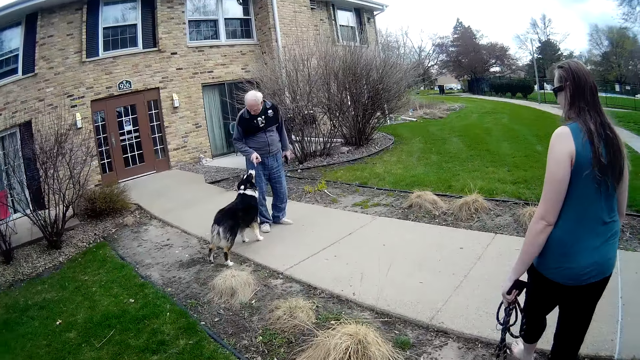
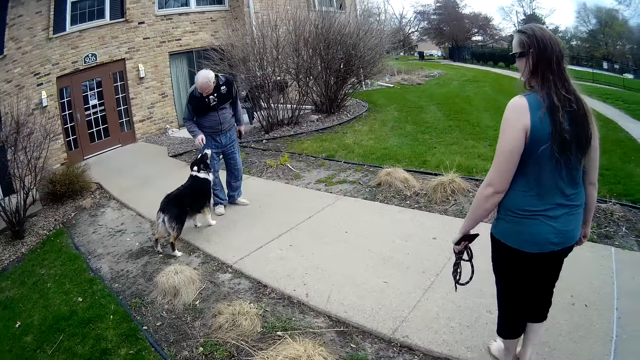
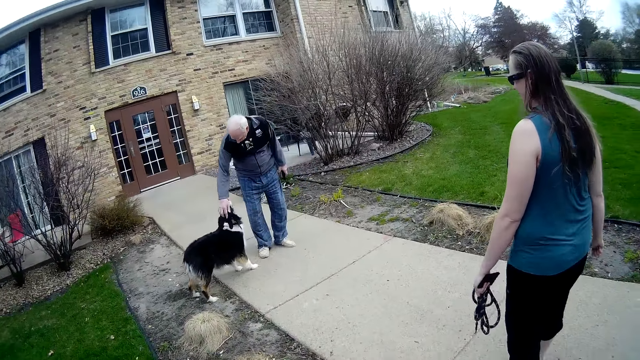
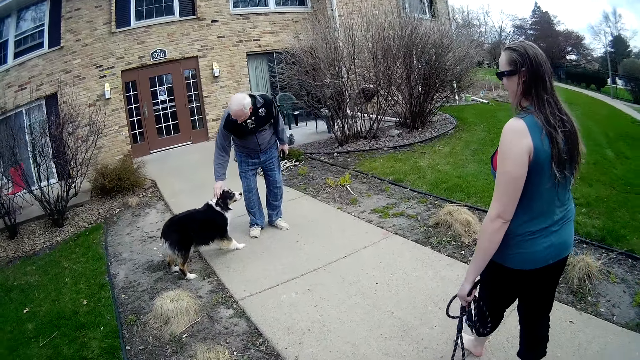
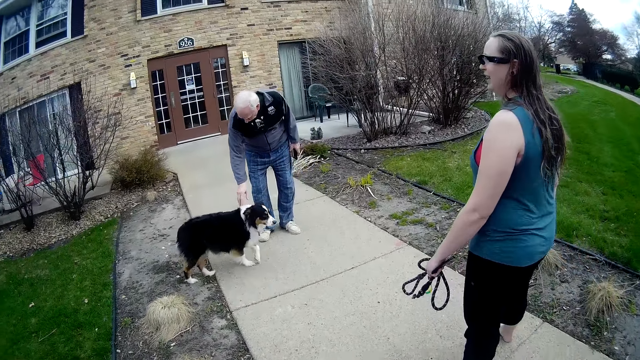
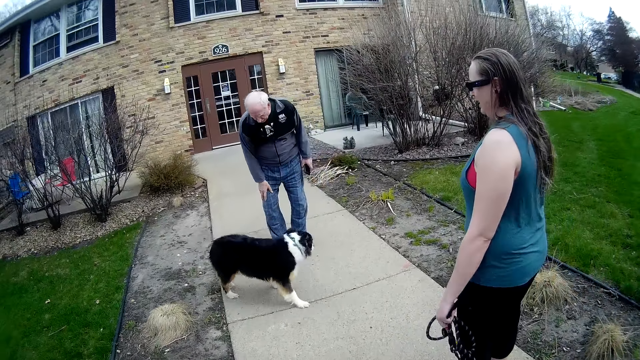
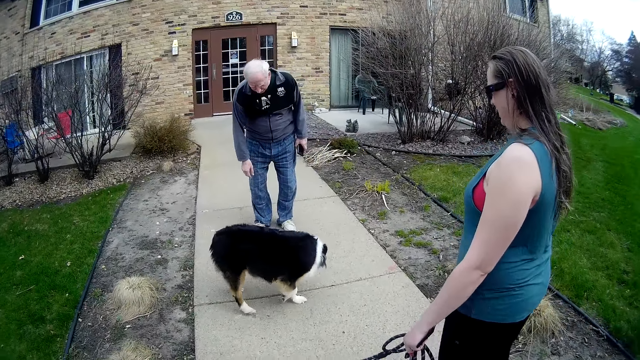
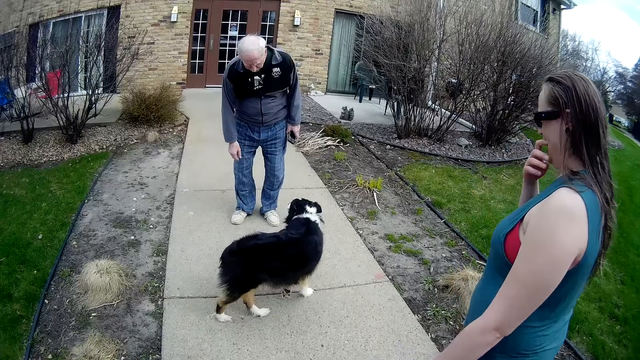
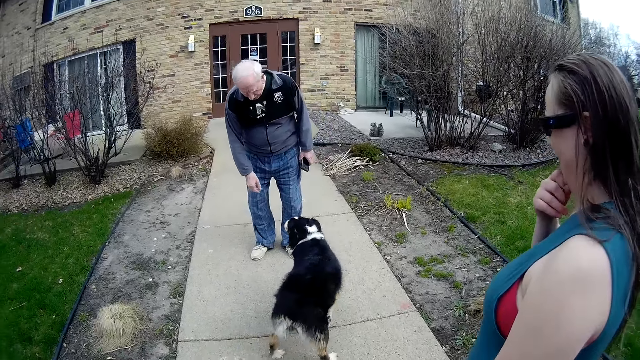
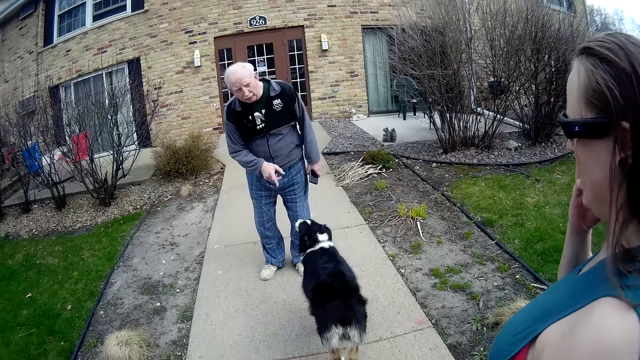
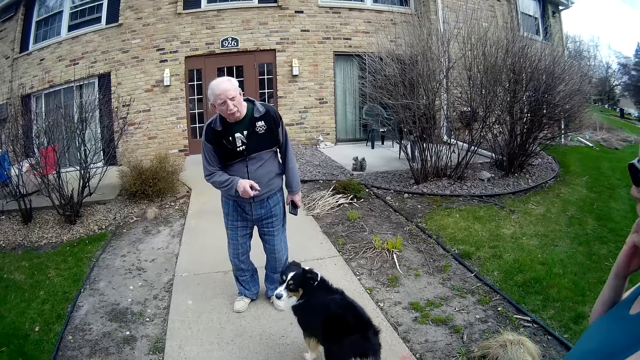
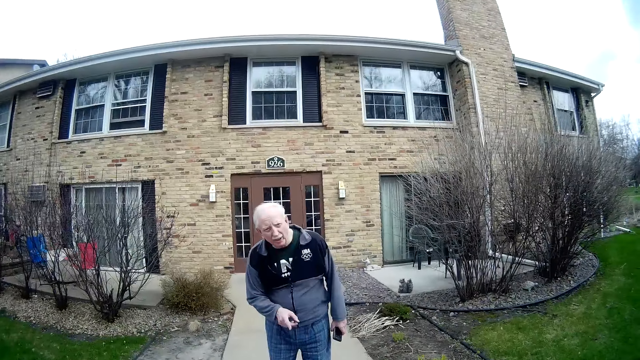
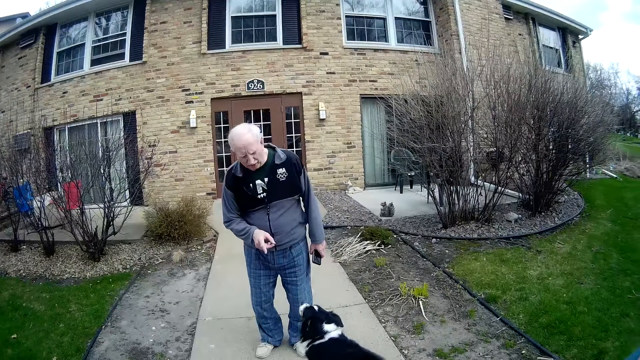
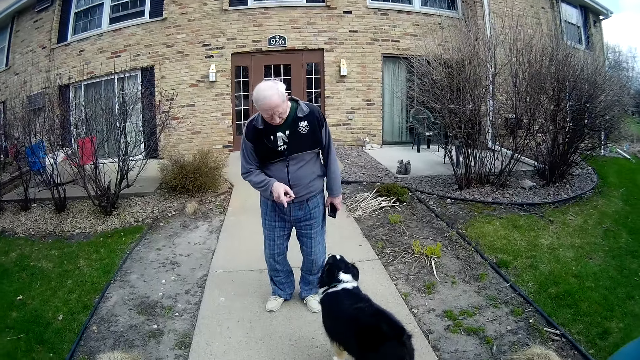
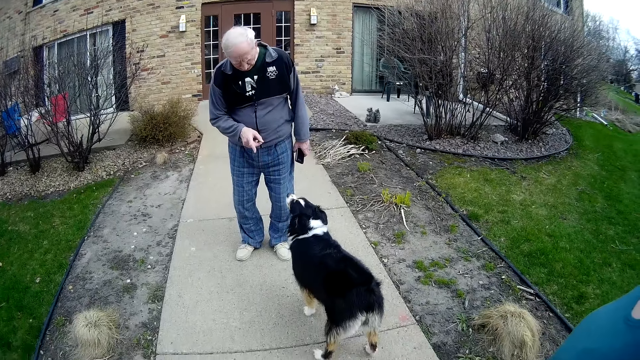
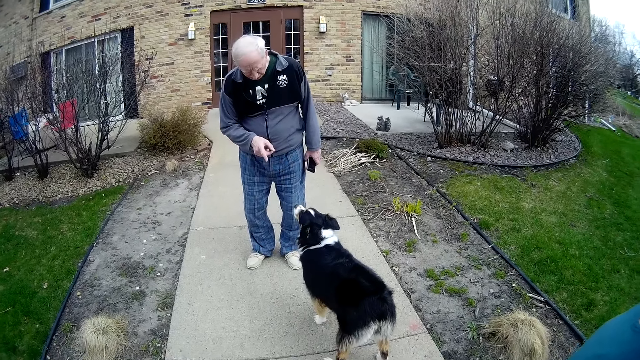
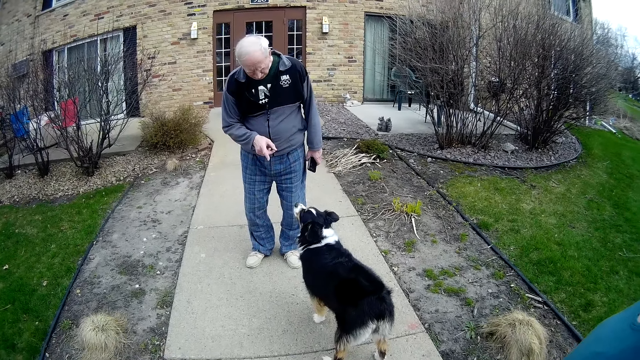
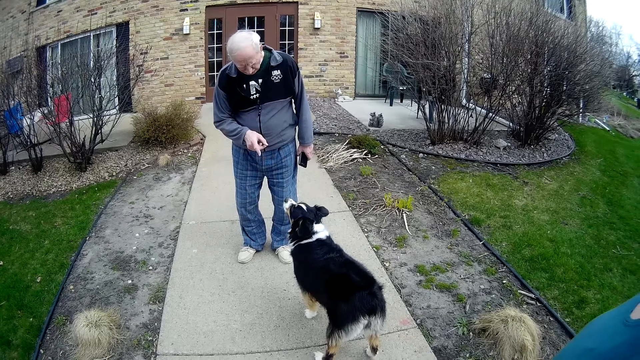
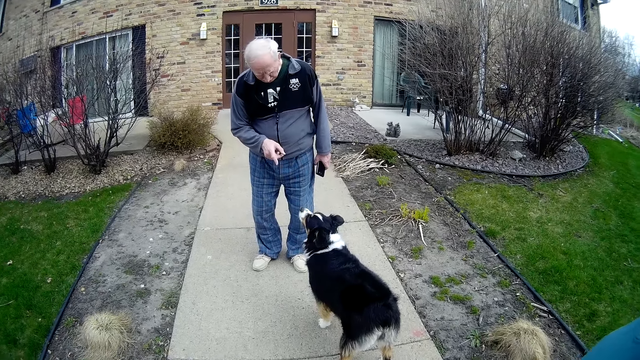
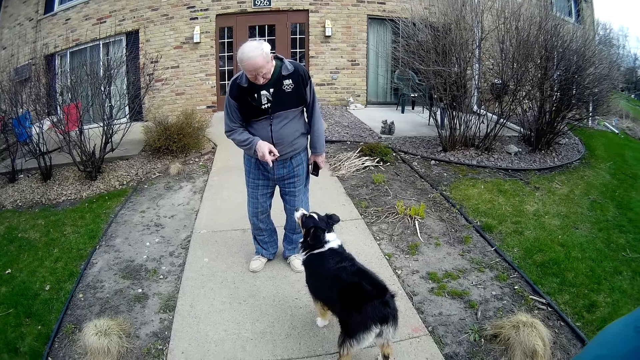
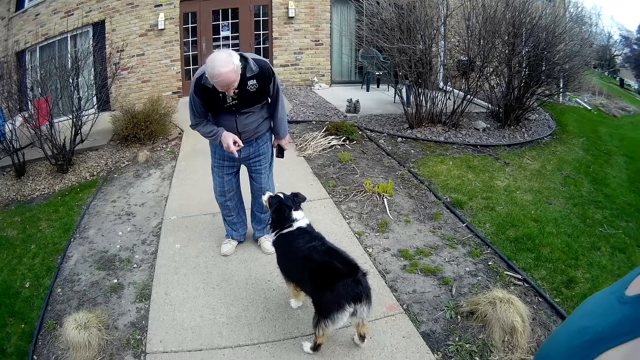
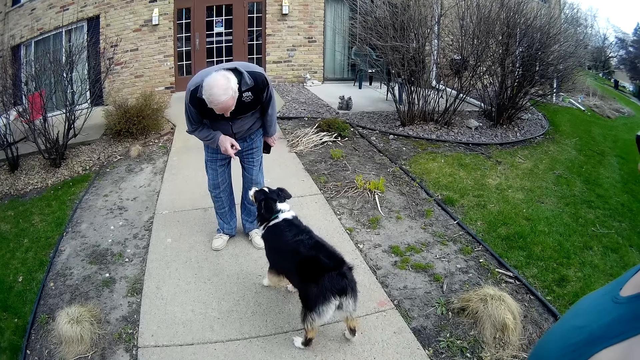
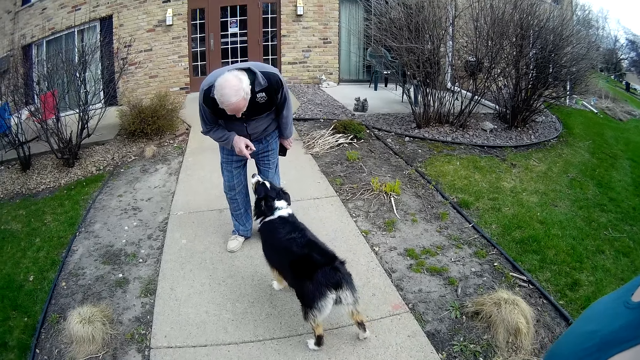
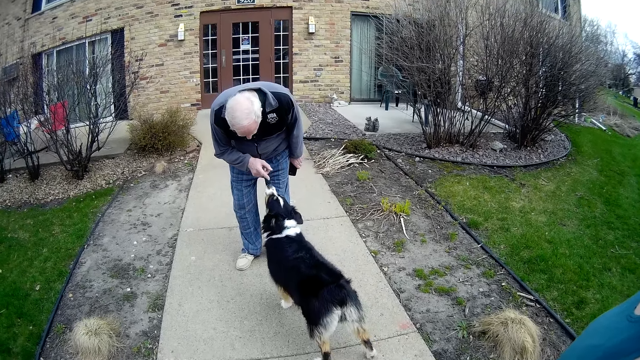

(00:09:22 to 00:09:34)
A man touches a dog on its head. The camera wearer interacts with a person.

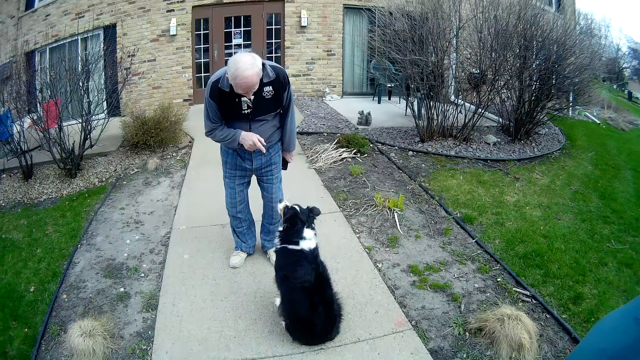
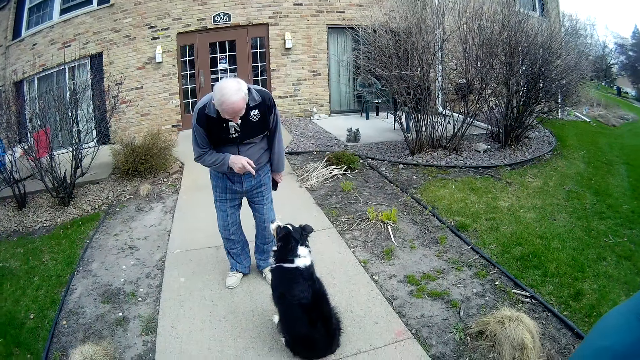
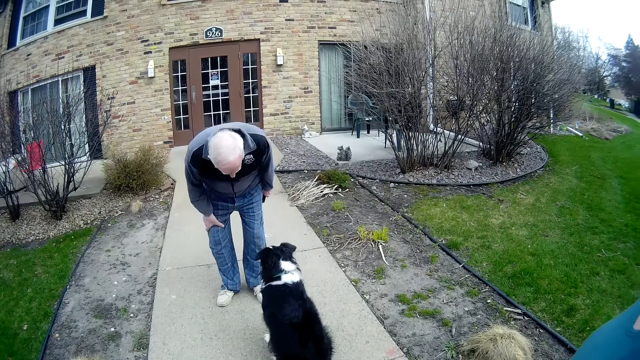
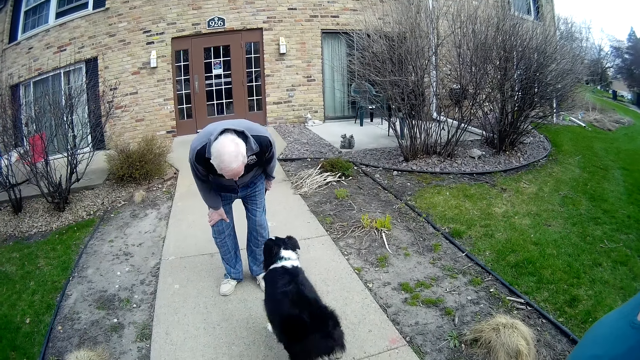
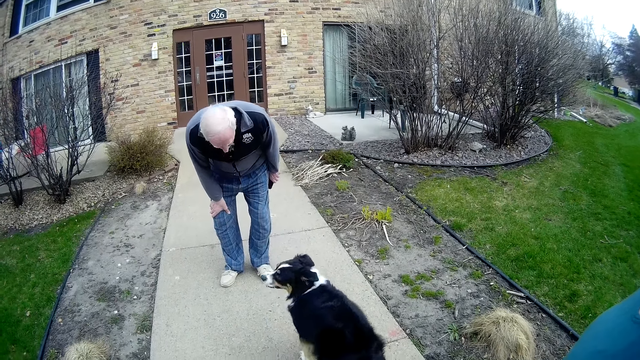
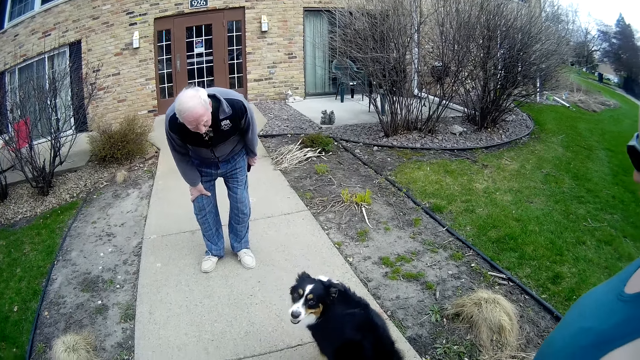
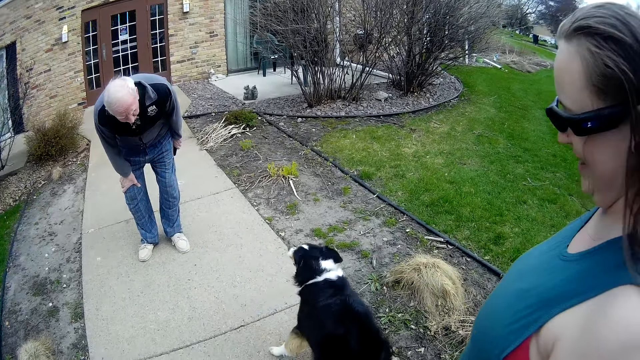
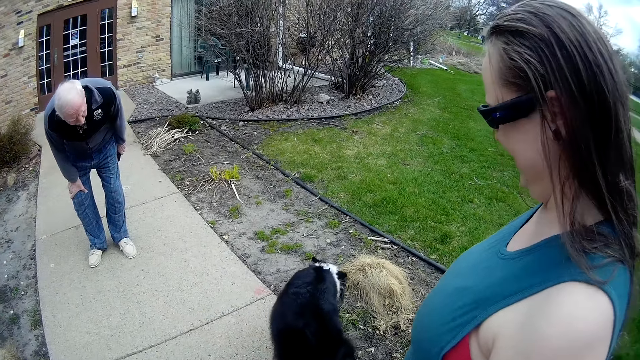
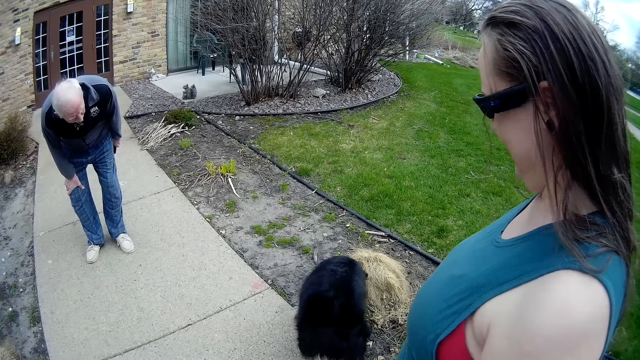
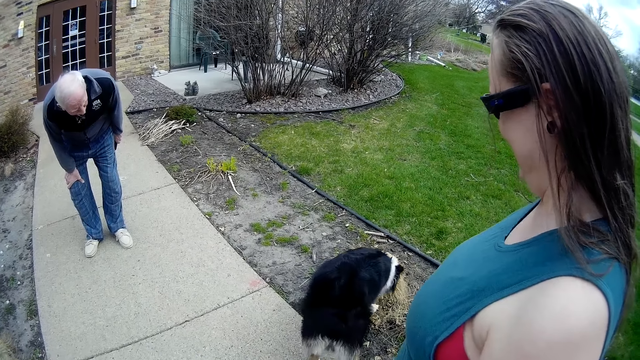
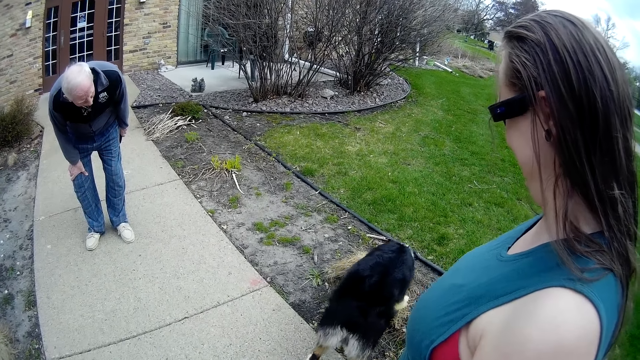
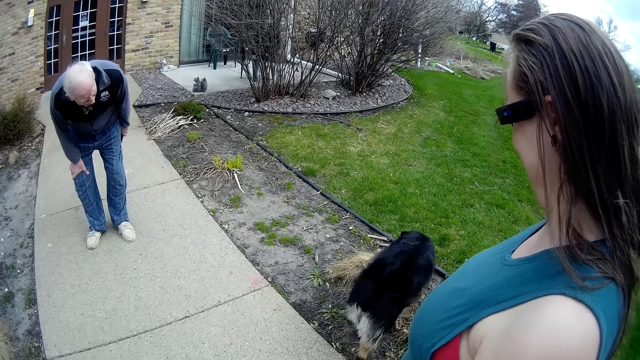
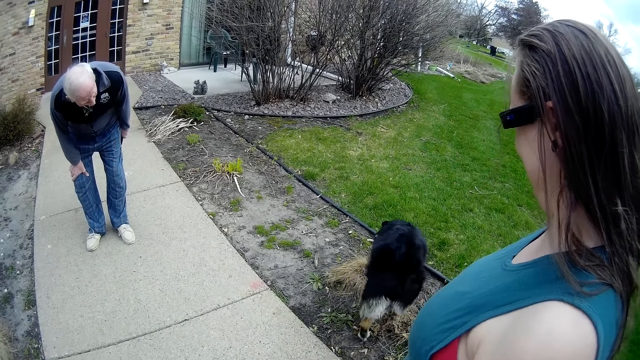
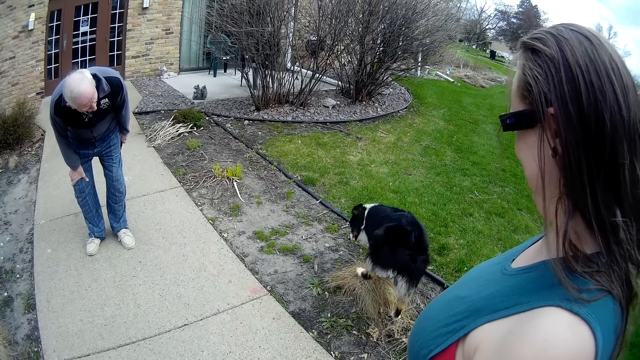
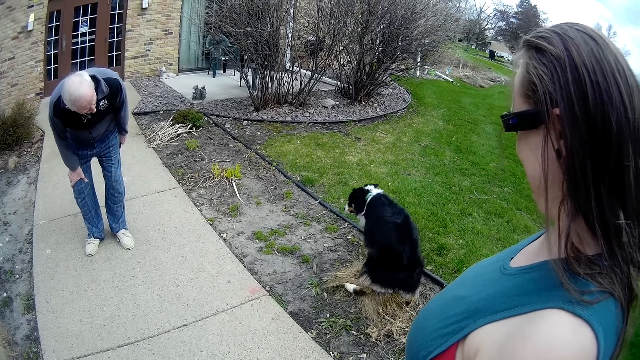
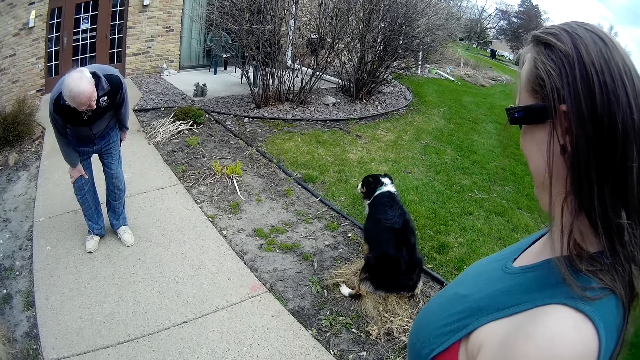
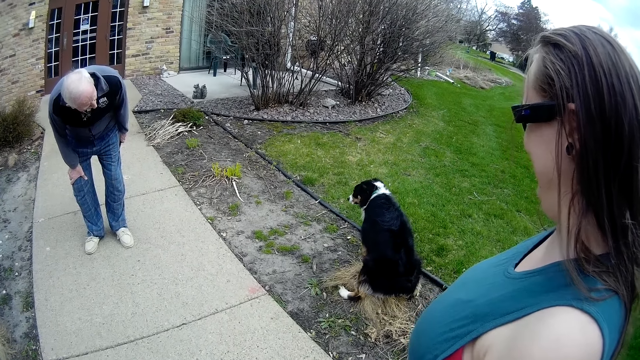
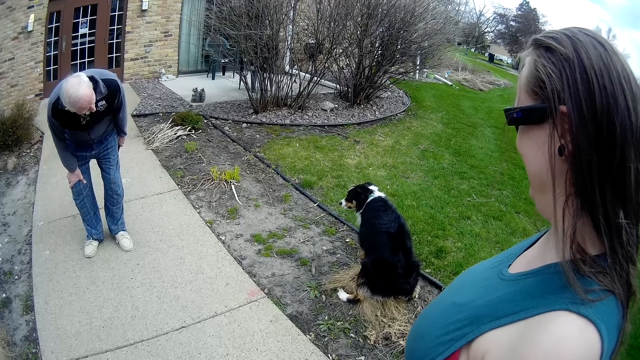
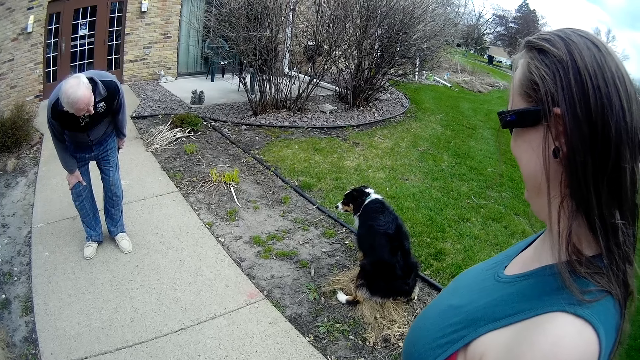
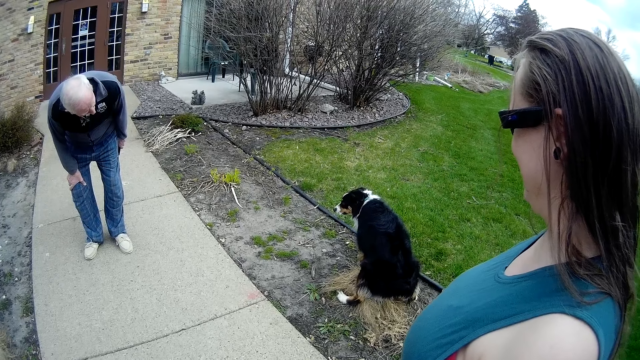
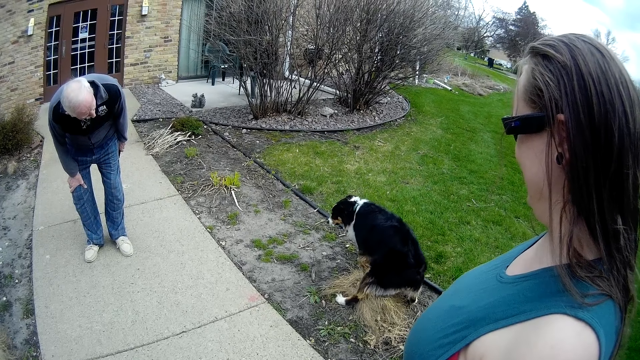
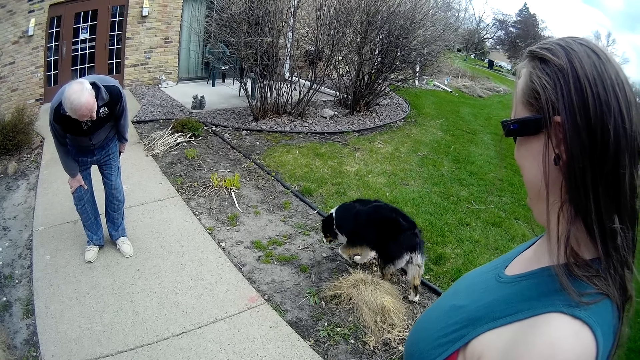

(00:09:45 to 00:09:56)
The camera wearer interacts with a person and another person.
